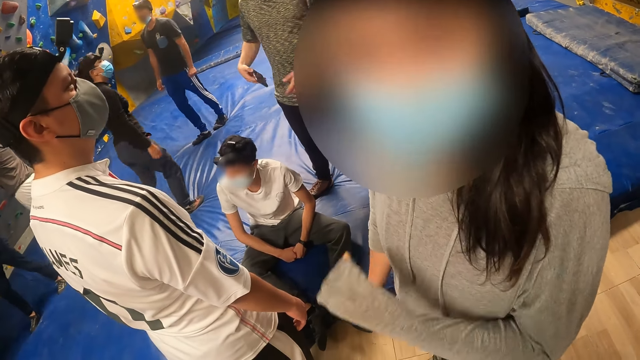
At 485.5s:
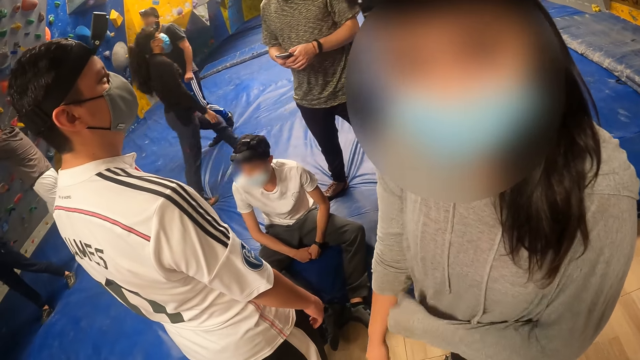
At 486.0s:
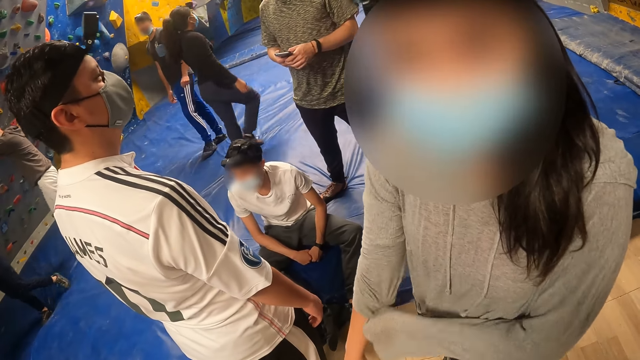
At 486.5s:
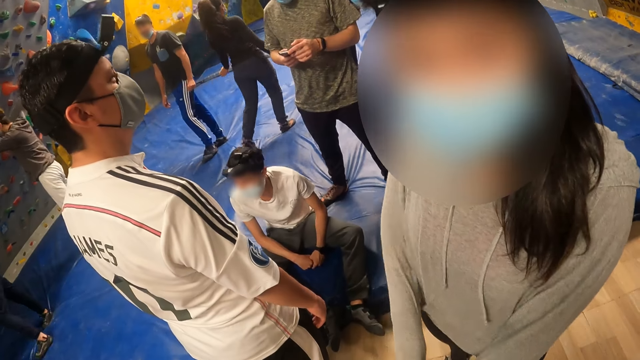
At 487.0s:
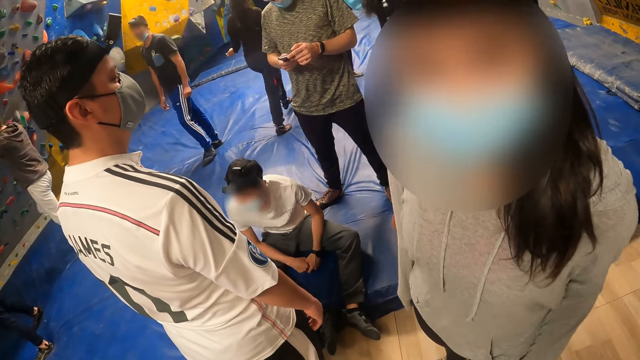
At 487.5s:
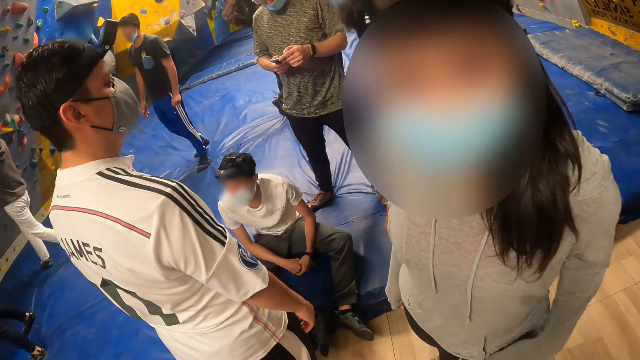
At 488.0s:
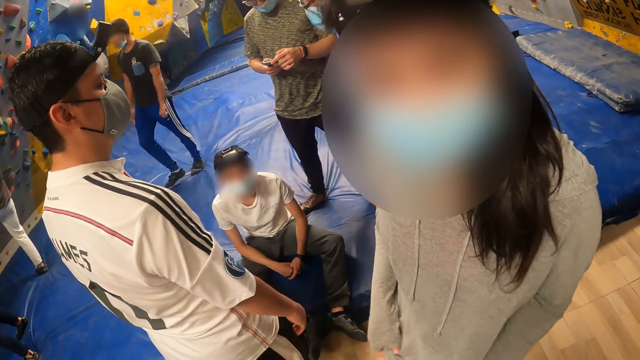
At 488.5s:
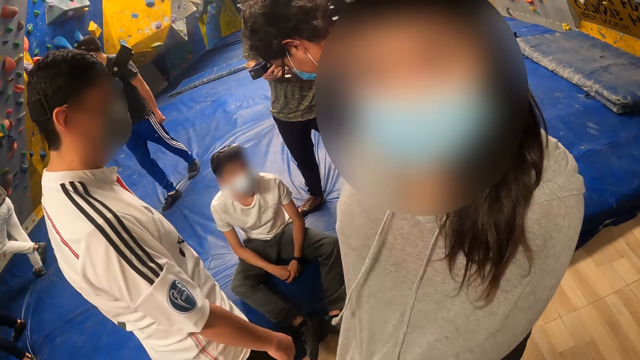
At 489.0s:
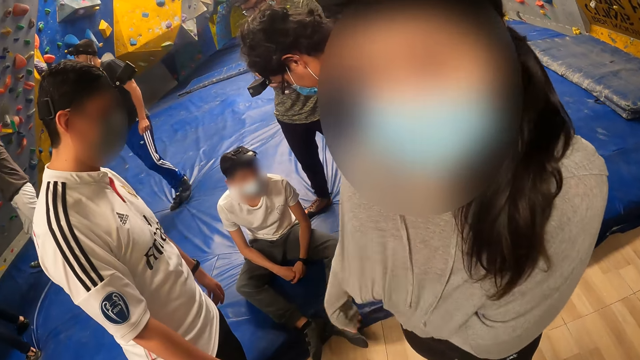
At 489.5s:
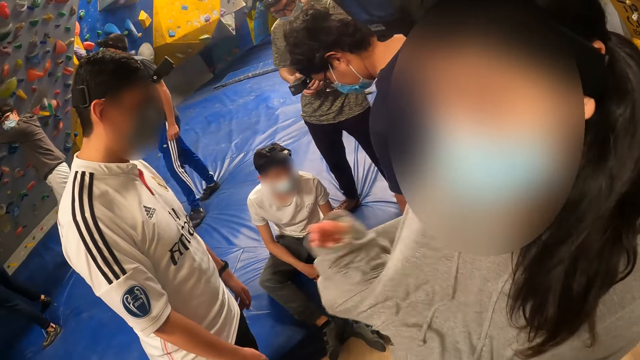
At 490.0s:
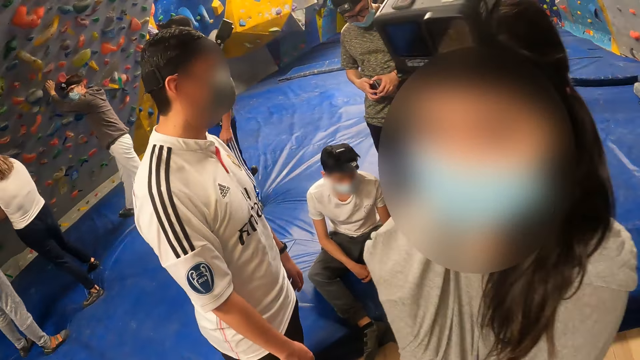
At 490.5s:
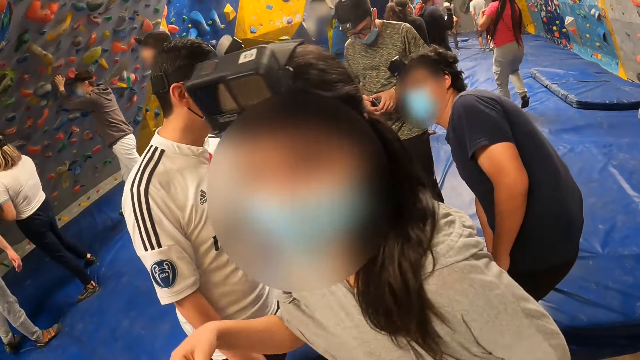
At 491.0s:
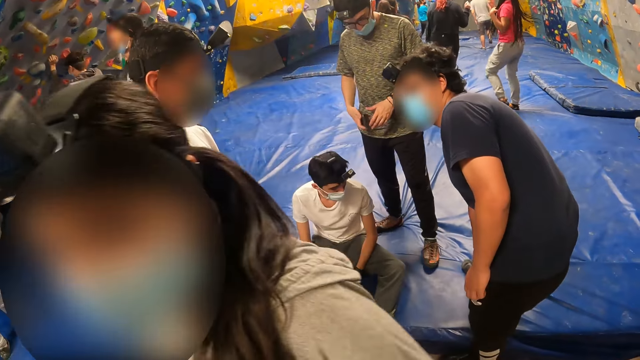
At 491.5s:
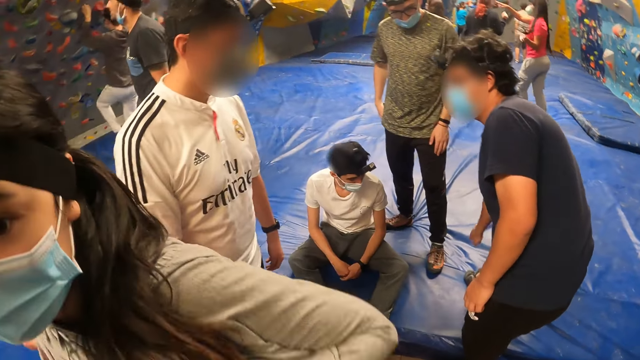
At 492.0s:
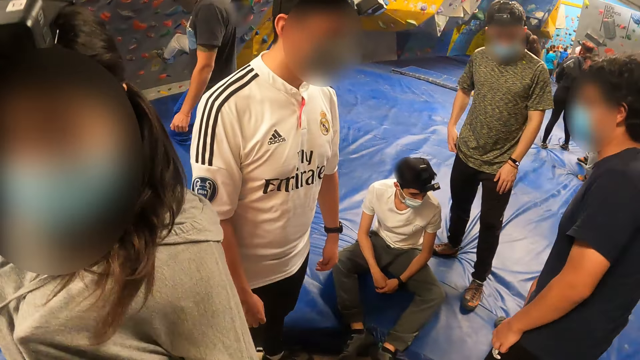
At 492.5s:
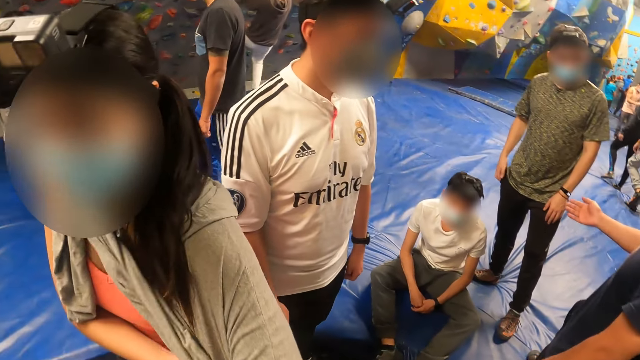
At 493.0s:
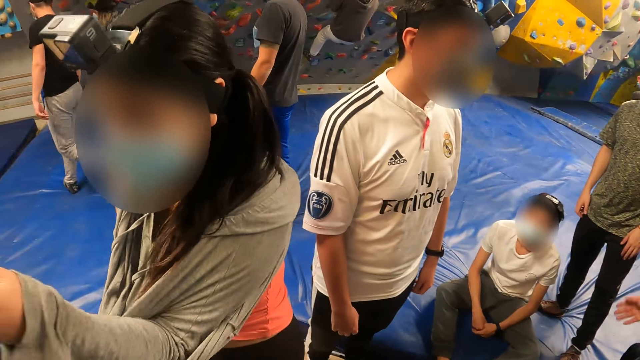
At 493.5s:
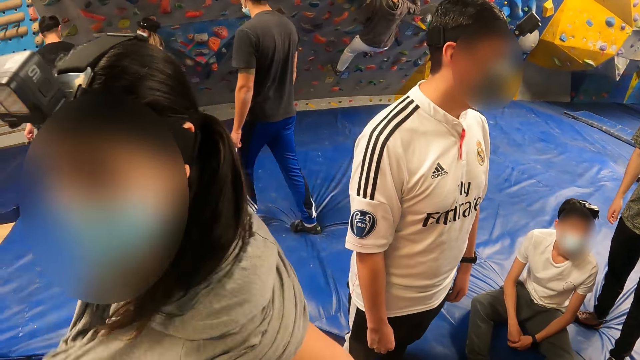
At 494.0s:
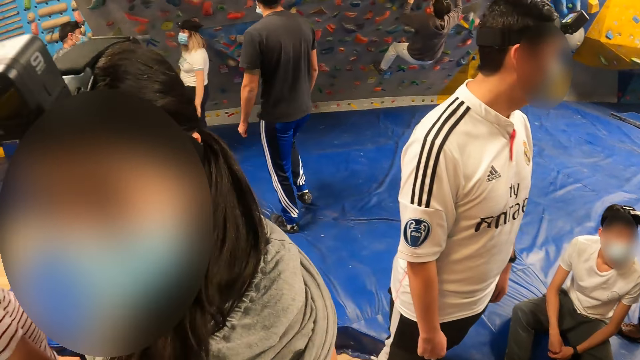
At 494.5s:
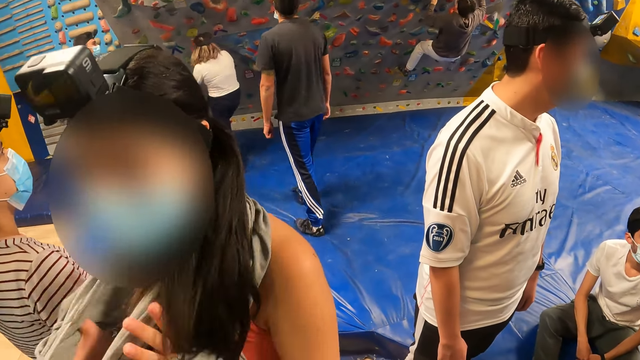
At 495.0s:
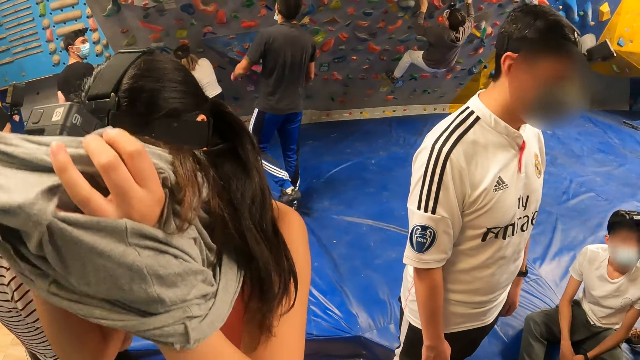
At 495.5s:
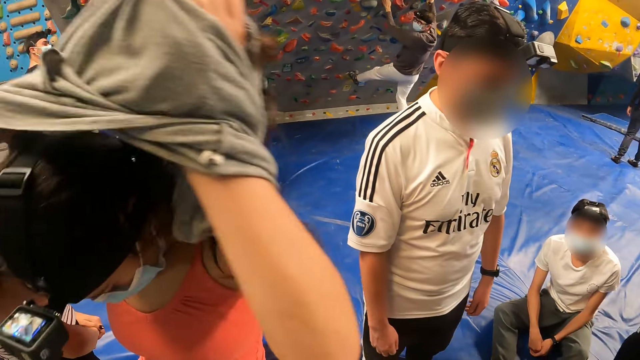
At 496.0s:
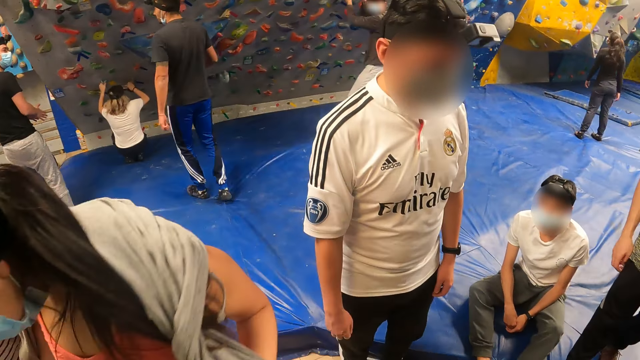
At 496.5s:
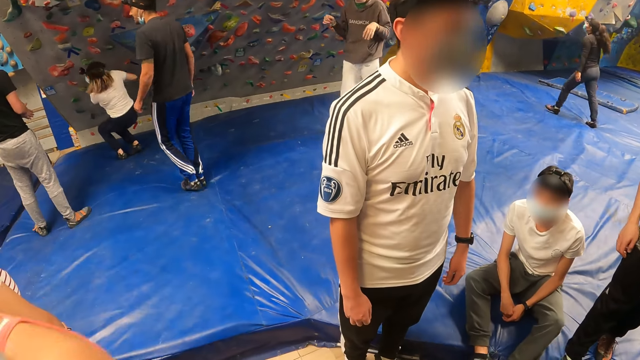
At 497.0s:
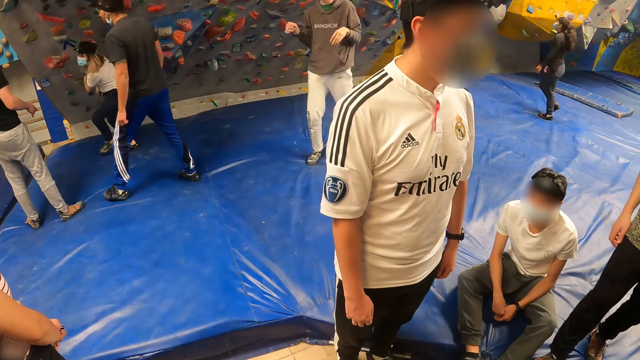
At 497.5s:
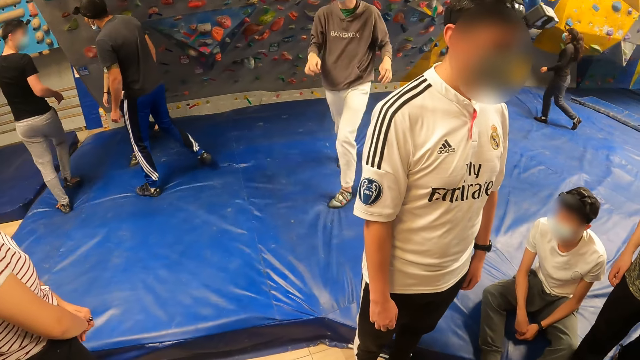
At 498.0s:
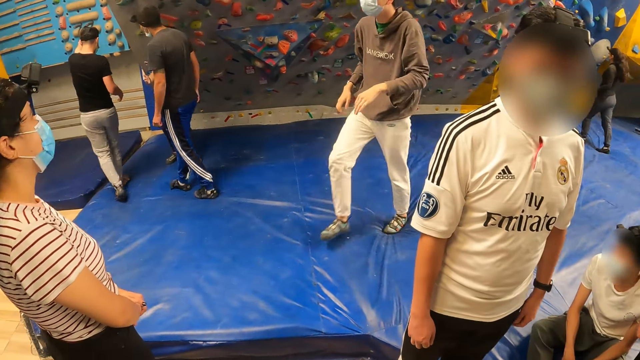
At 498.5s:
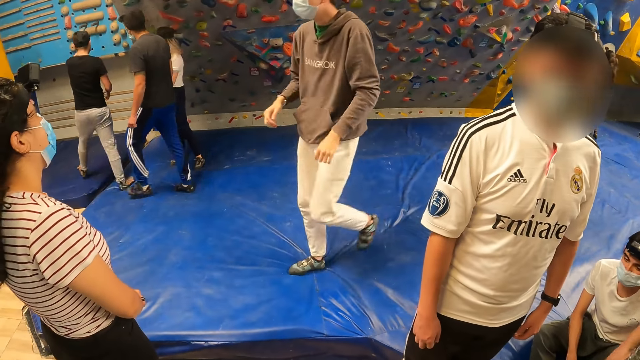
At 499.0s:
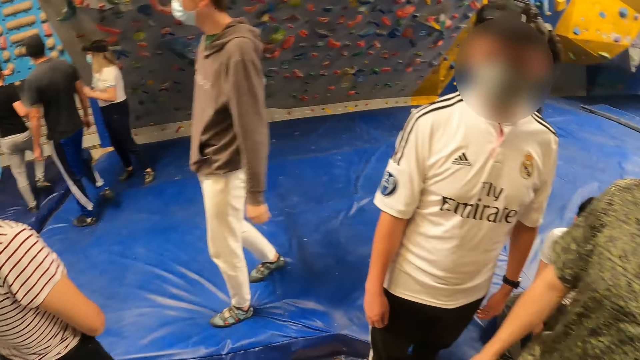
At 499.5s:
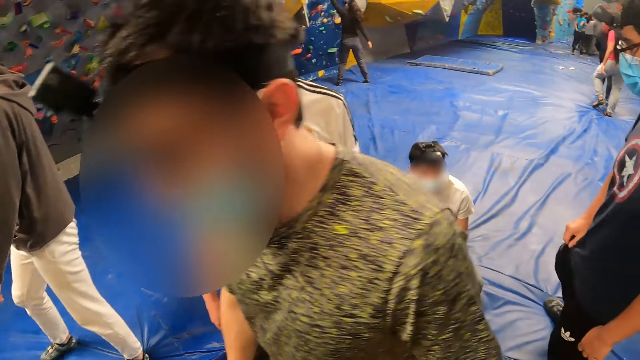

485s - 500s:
The woman removes a sweatshirt from her body with both hands. A man climbs the climbing wall. A girl removes her cloth. The man drops from the climbing wall. The camera wearer looks around.

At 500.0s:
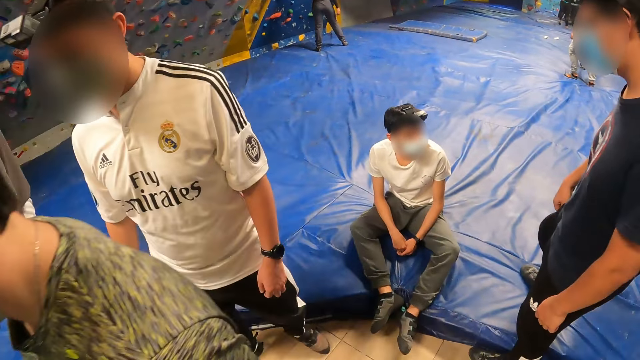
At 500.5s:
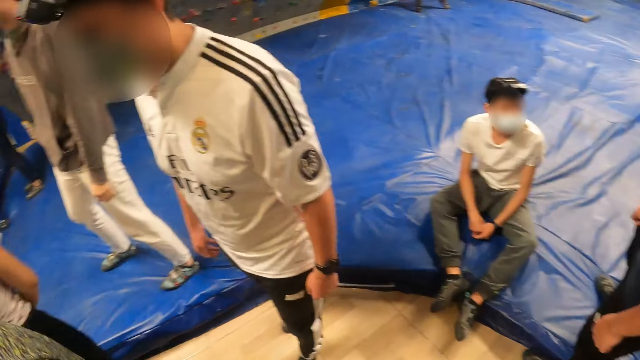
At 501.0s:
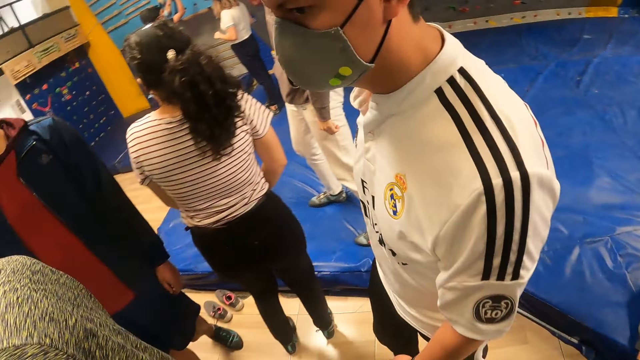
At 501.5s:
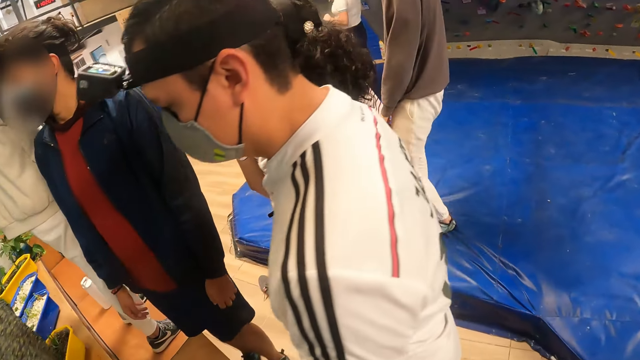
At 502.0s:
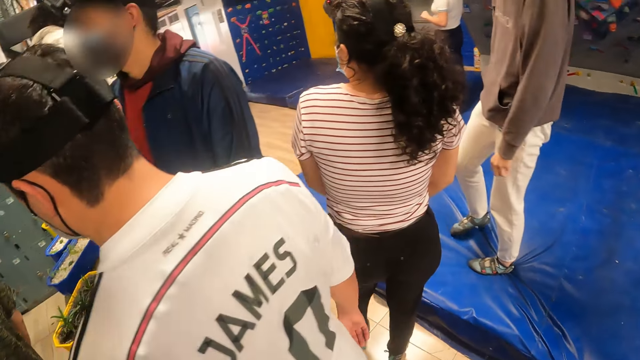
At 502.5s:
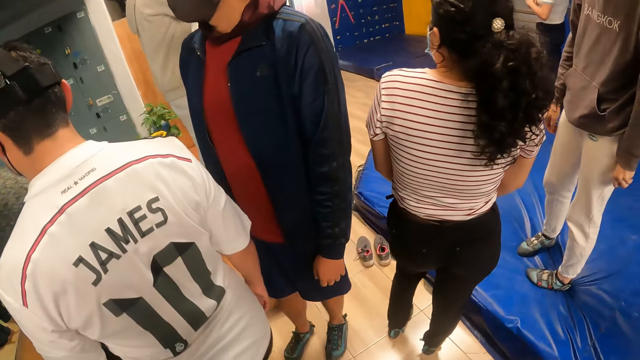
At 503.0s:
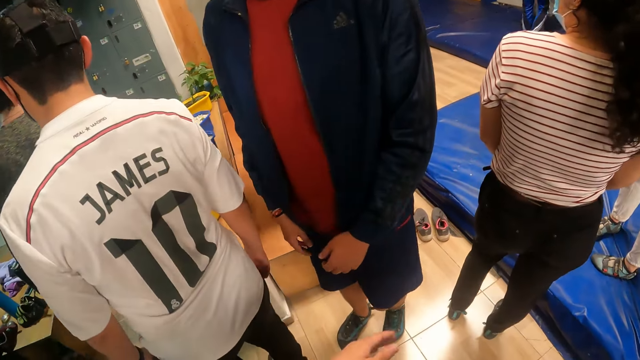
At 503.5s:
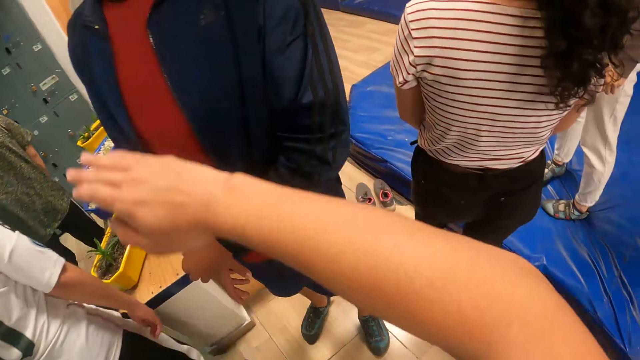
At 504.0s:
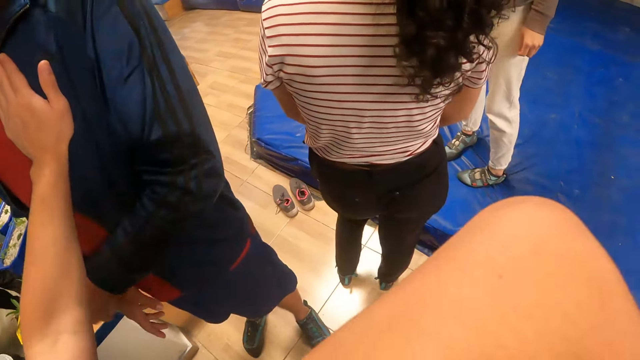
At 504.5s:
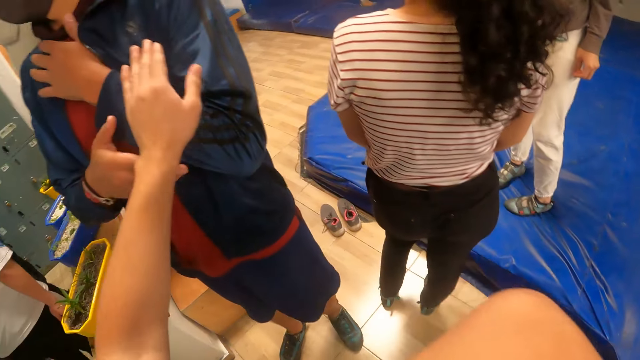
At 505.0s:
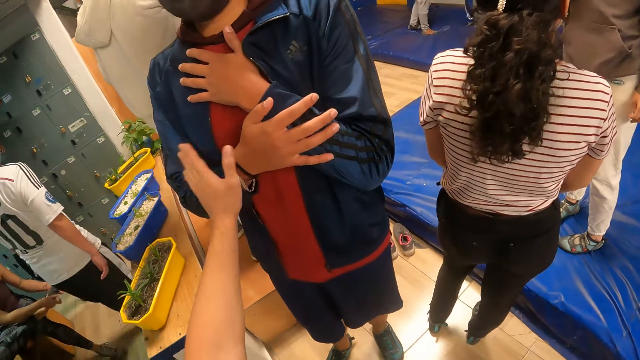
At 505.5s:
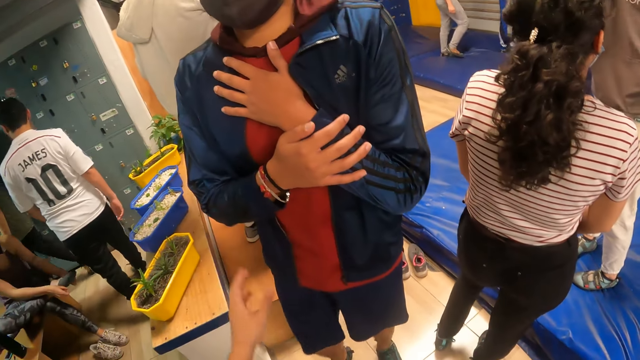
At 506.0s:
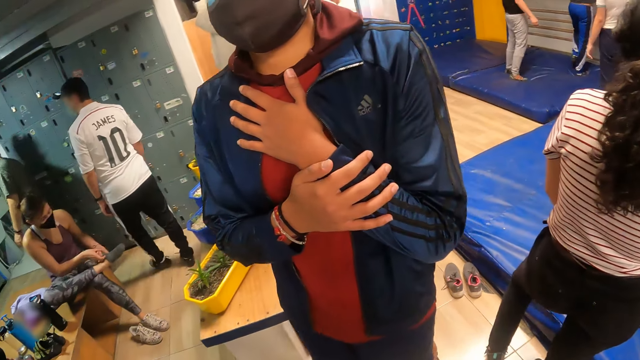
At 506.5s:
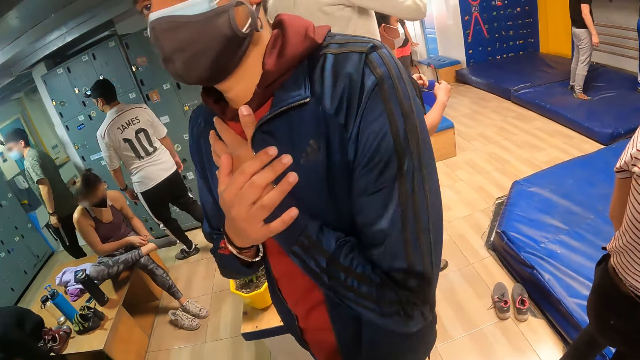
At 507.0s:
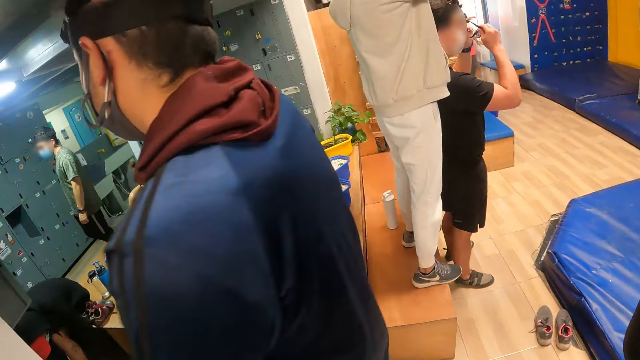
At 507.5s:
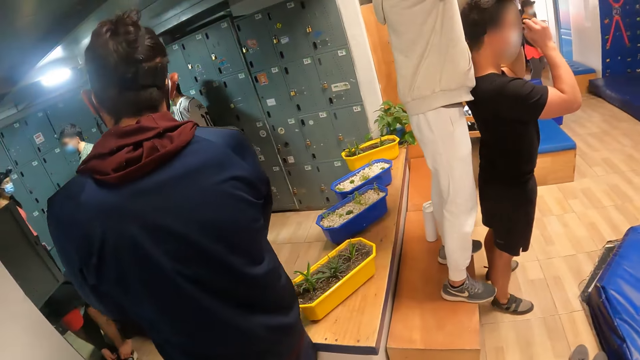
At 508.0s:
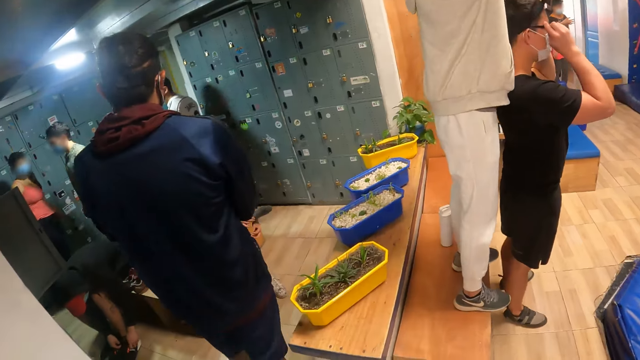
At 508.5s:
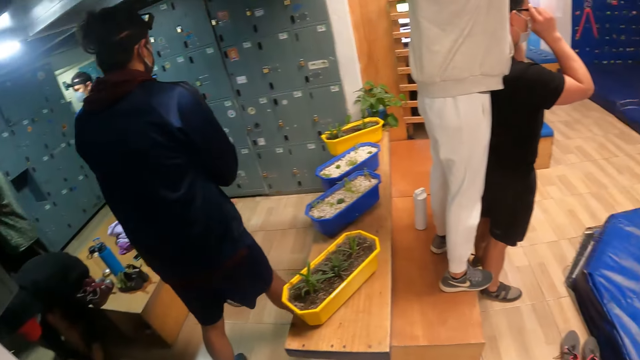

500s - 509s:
The camera wearer hits the man's chest with his left hand. He taps the man's right hand with his left hand. A woman wears socks on her right leg with both hands. The camera wearer looks around. A man wears glasses on his head with both hands.
